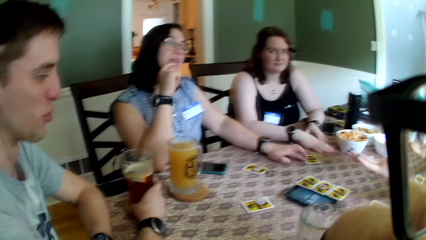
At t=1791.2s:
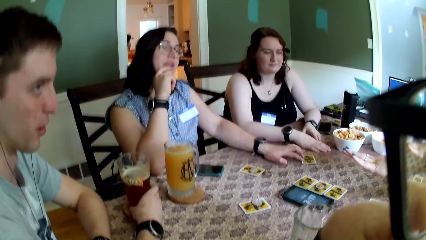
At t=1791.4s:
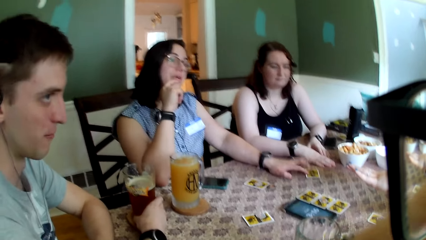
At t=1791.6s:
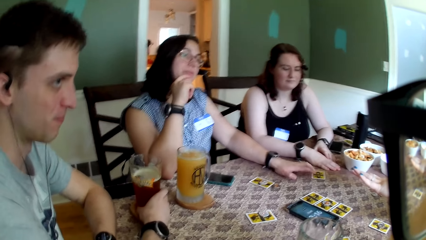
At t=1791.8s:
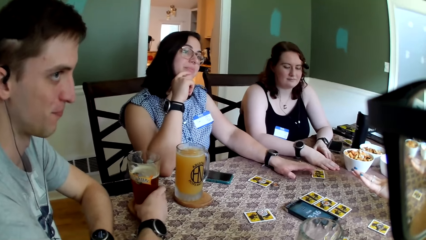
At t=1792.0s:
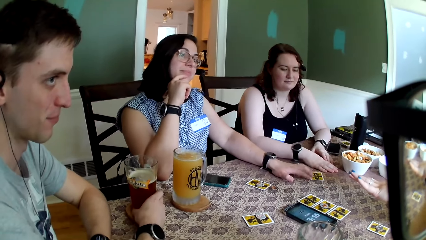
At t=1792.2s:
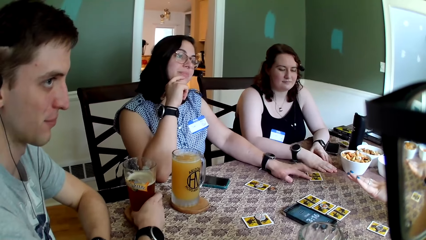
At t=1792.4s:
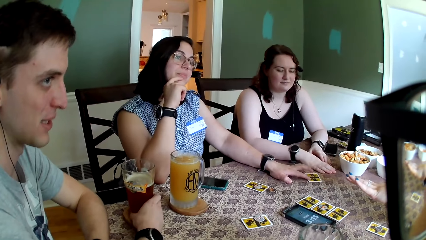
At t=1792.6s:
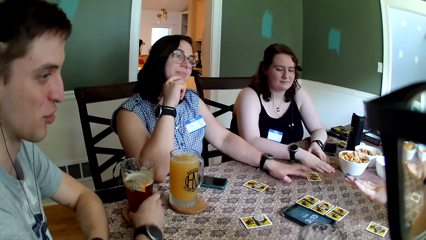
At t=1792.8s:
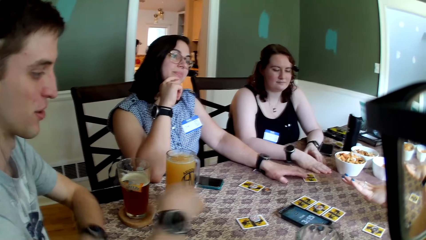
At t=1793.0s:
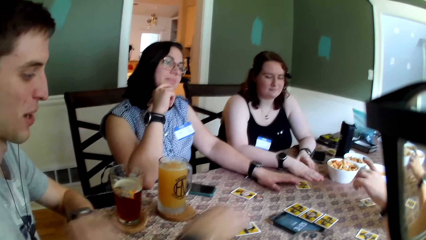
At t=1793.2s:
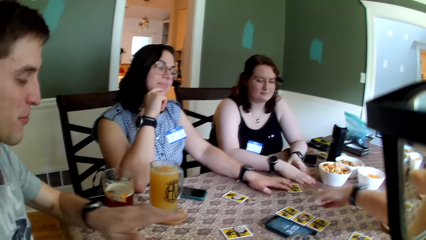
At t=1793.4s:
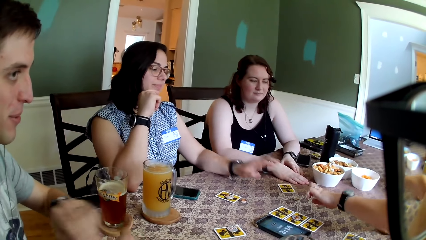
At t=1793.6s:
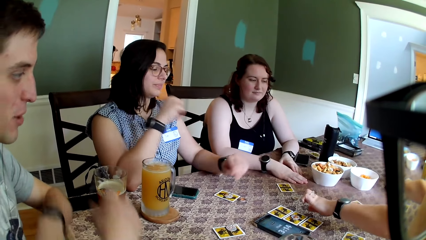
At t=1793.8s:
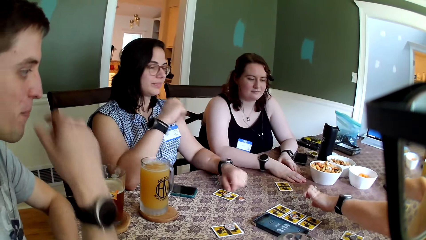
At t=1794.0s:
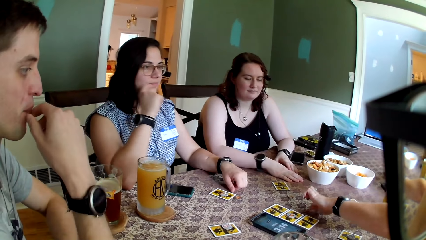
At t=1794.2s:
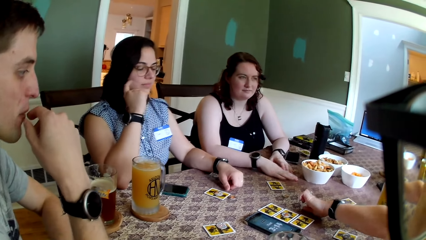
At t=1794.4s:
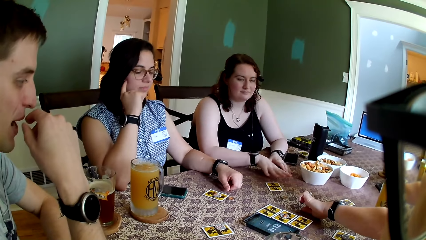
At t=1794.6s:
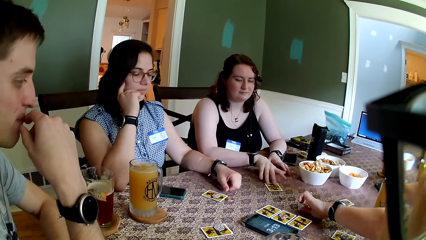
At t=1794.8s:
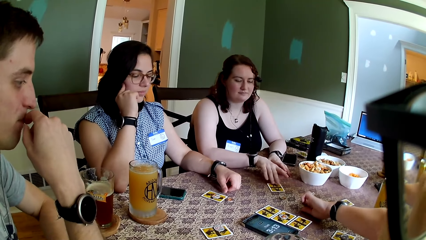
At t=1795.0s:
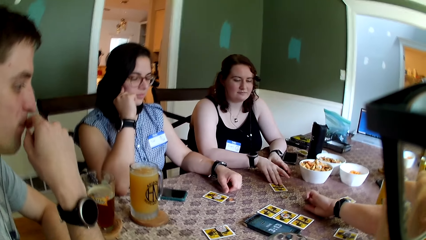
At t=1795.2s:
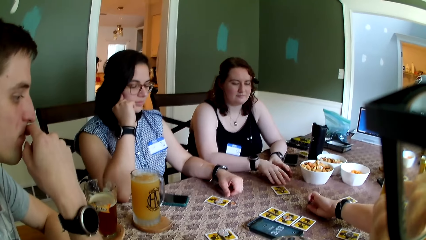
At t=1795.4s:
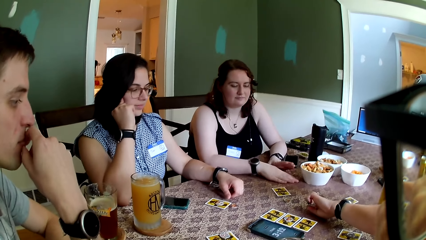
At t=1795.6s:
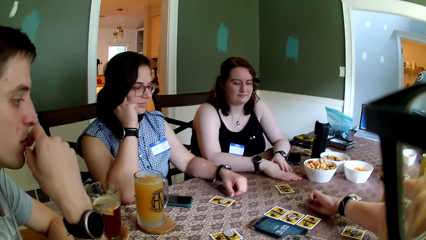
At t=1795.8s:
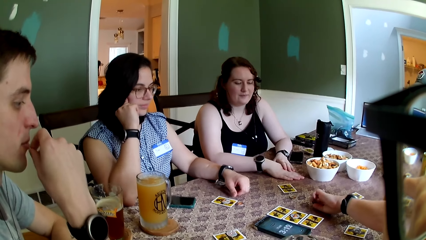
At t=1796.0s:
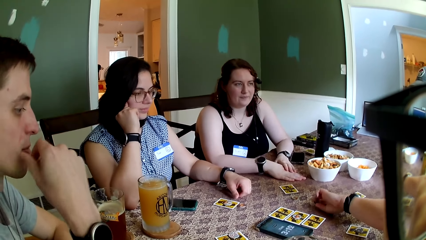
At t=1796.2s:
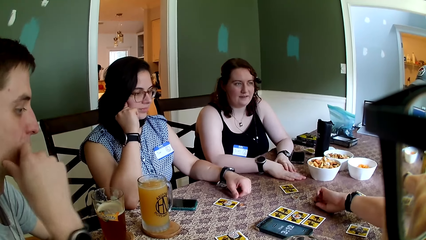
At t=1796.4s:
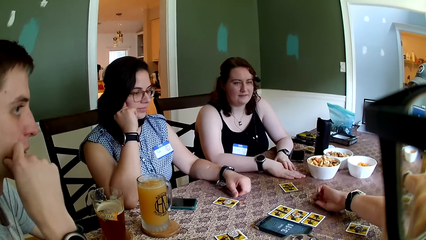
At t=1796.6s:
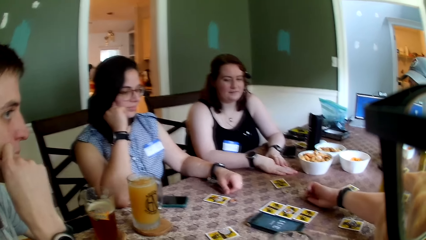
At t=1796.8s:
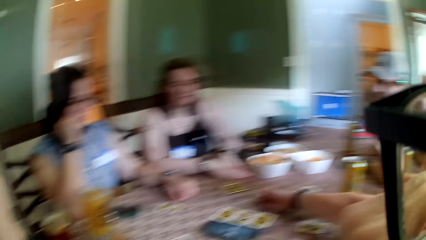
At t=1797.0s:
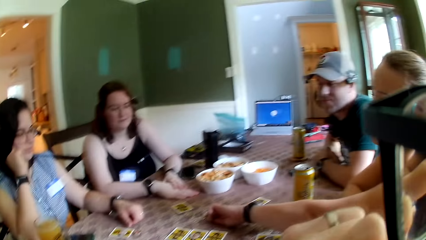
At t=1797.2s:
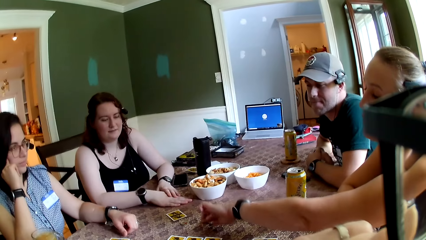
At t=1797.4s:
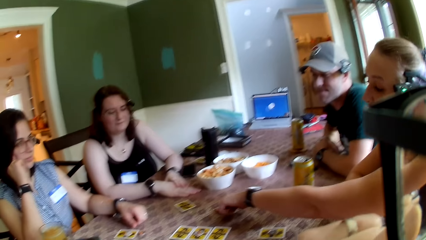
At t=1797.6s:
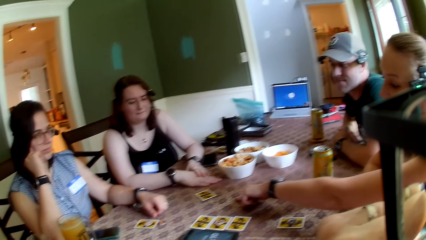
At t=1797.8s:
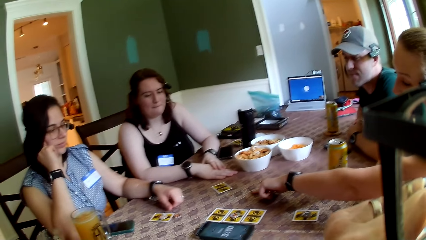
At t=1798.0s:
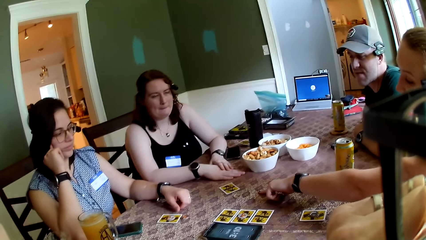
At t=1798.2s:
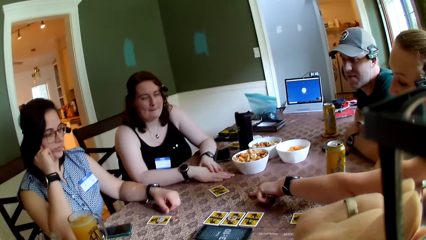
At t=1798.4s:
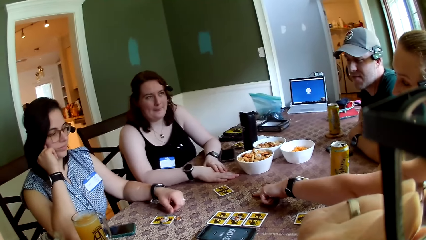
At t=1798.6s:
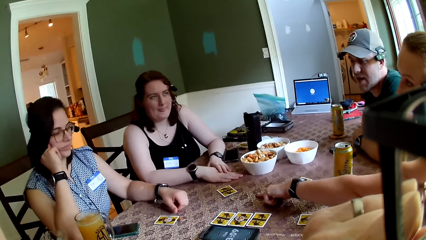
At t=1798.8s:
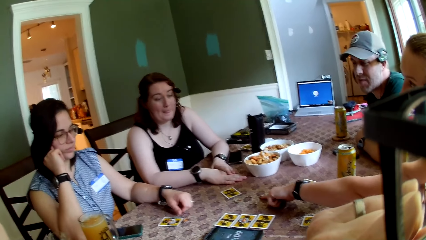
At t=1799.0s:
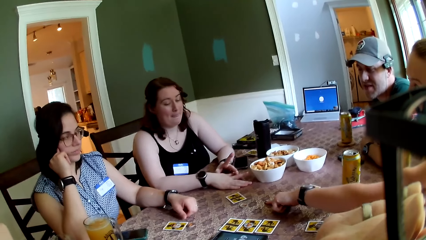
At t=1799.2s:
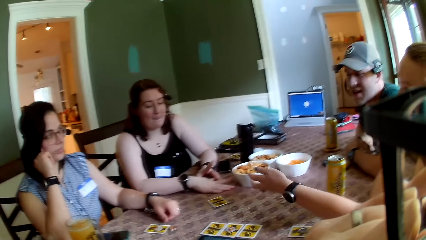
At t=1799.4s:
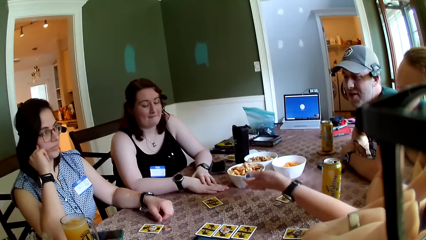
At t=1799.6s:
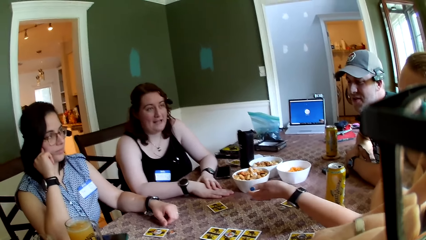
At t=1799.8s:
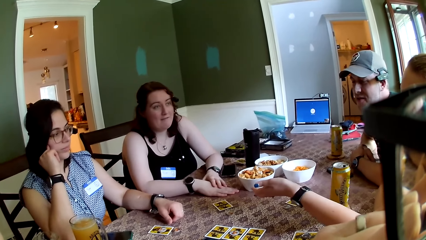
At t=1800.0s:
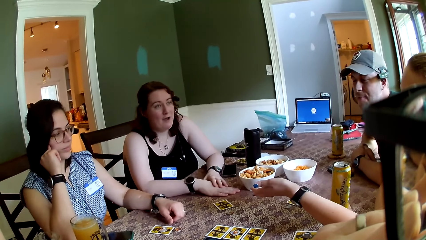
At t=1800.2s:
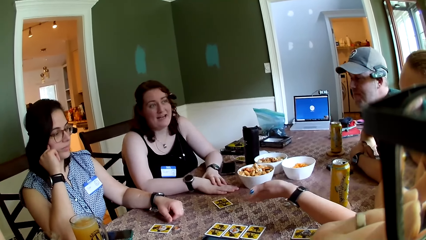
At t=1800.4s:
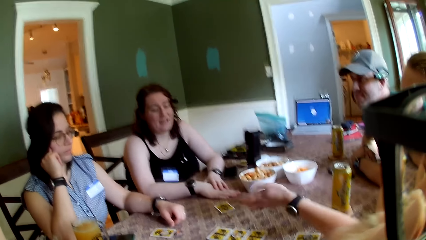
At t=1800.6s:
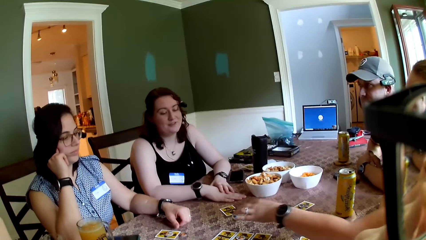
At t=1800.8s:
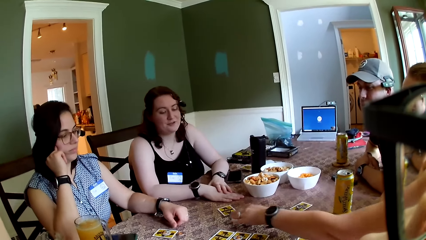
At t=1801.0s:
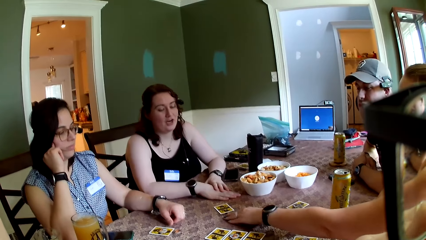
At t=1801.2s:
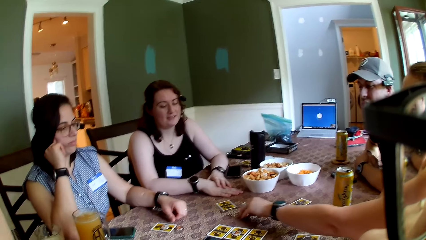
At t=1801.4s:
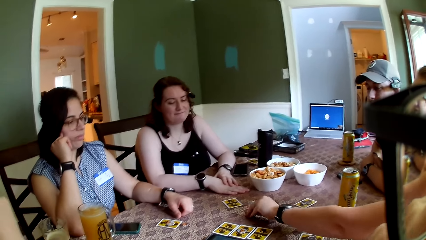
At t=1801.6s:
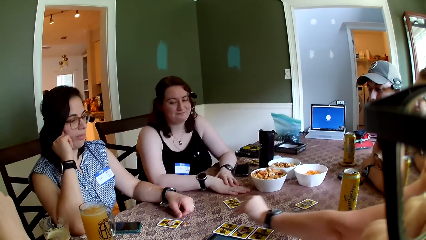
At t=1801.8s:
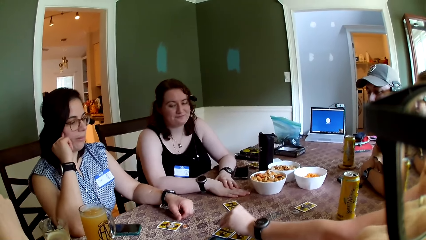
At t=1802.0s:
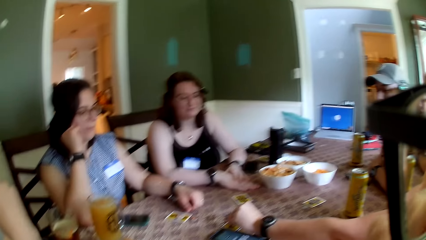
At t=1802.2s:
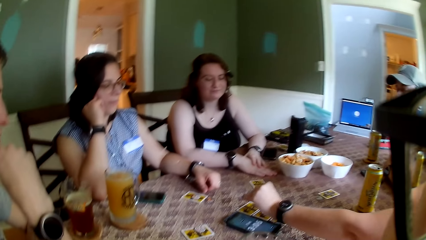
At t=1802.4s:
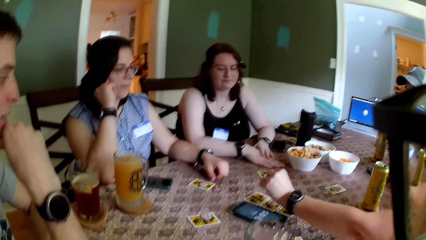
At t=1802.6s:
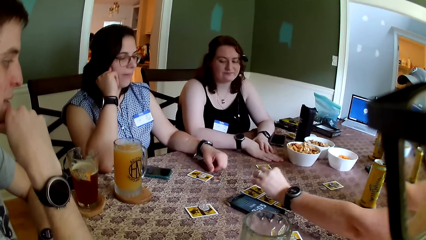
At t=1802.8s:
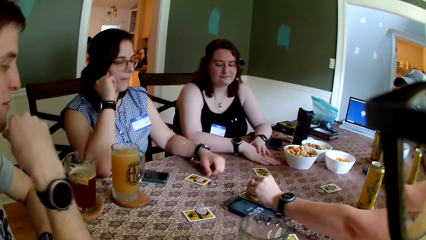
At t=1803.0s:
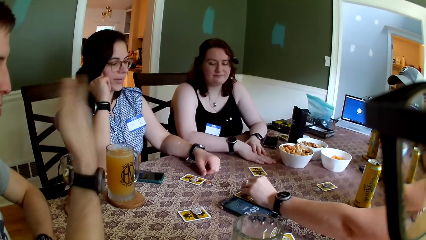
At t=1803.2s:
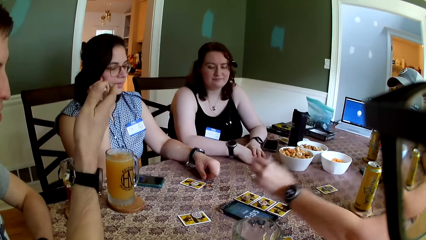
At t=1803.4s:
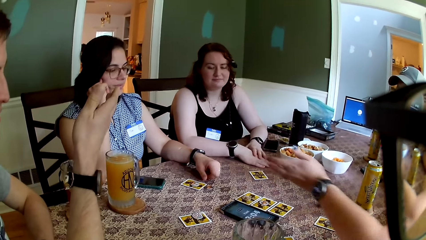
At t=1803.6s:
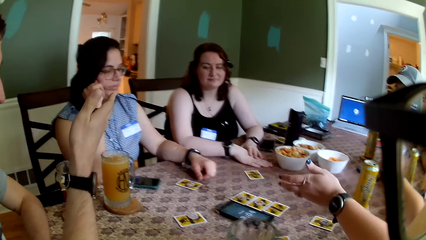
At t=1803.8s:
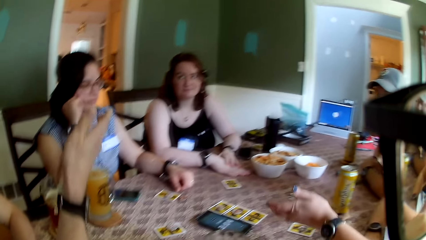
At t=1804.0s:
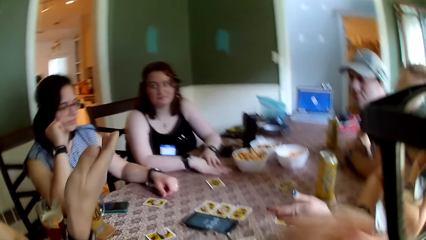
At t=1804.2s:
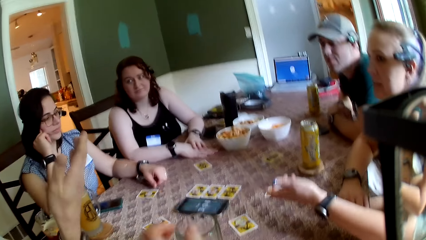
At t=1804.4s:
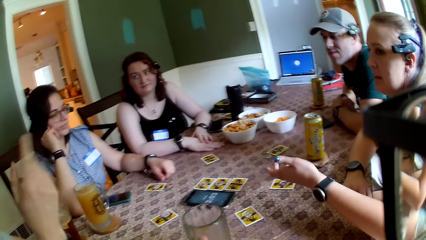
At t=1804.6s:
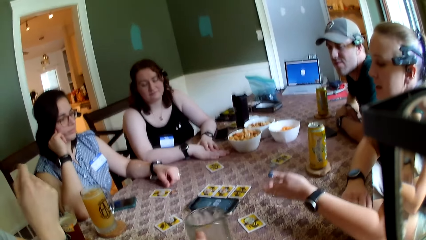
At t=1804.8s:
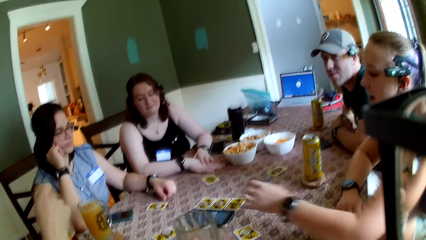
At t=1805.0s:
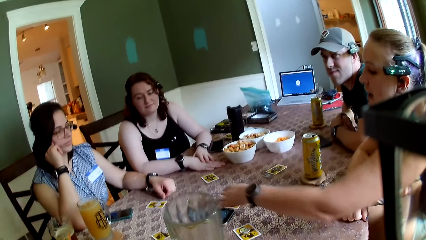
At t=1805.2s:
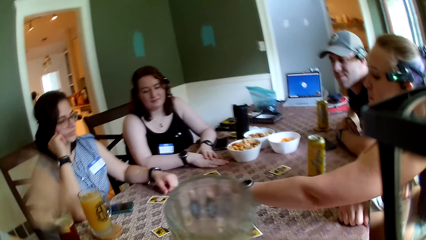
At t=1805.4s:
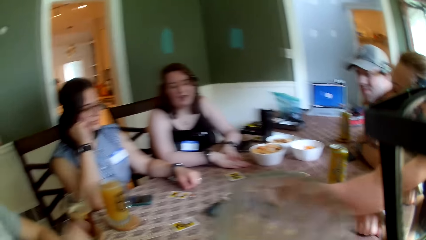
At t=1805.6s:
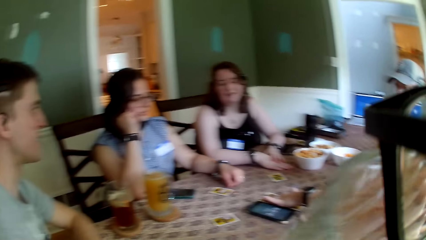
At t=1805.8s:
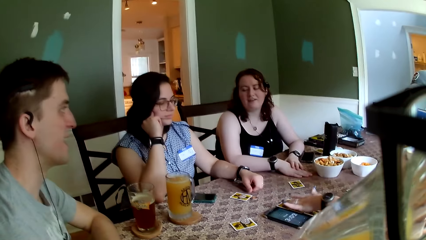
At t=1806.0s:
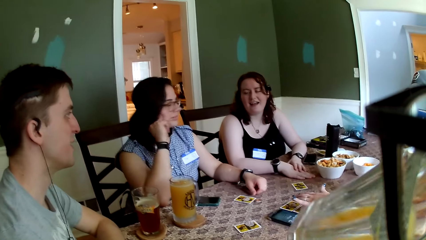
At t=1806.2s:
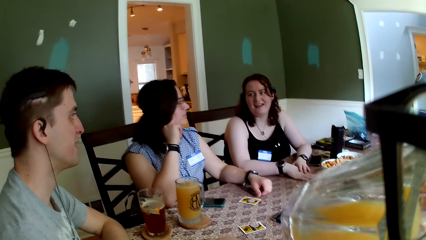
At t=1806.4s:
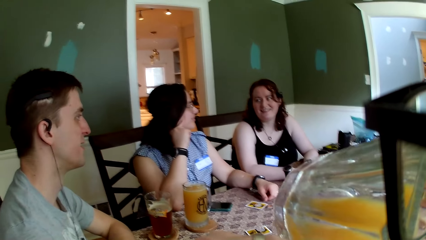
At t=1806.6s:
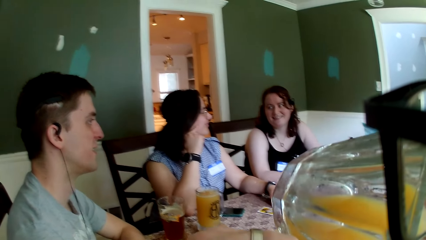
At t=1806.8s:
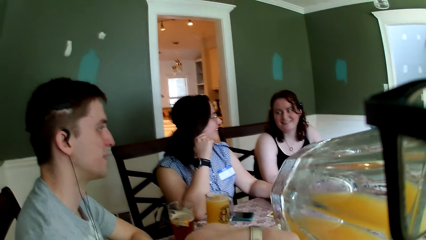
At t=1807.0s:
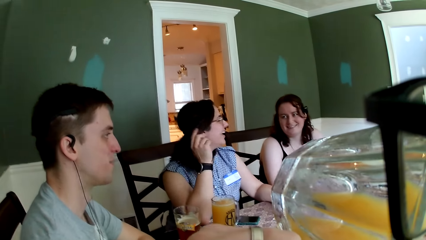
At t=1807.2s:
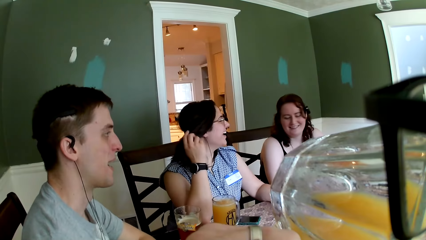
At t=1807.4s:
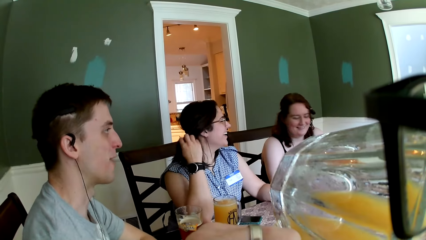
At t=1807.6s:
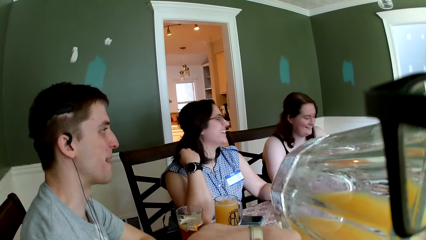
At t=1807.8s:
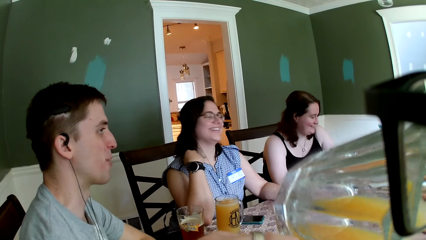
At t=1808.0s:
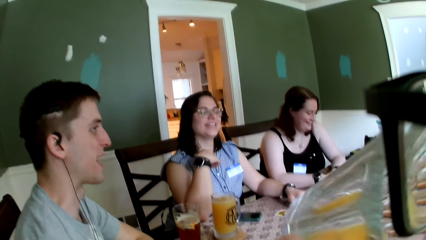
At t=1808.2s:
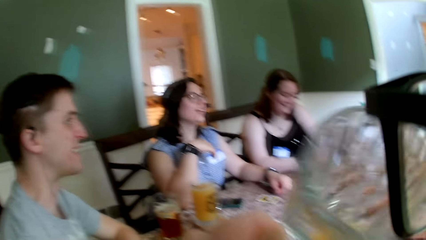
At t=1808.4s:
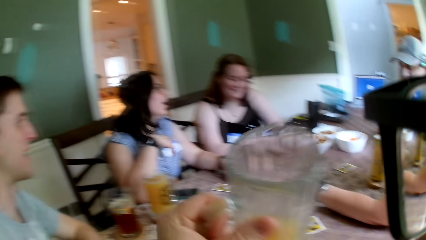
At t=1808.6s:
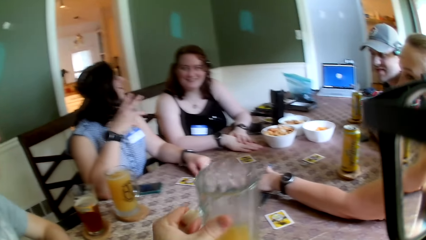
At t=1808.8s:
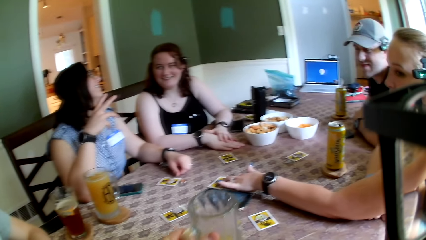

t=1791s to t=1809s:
A woman pushes a card on the table with her right hand. Another woman picks a token from the table with her left hand. The other woman places the token in her left hand on a card on the table. The camera wearer carries his glass of juice from the table with his left hand. He drinks from the glass of juice in his left hand. Another woman brushes her hair with her right hand.
